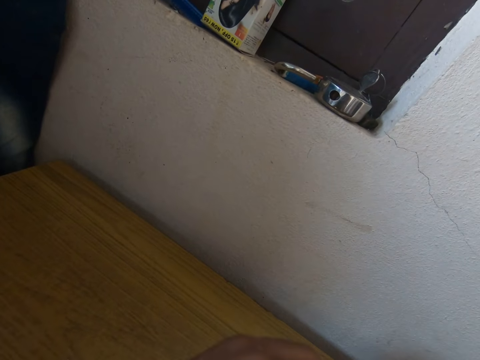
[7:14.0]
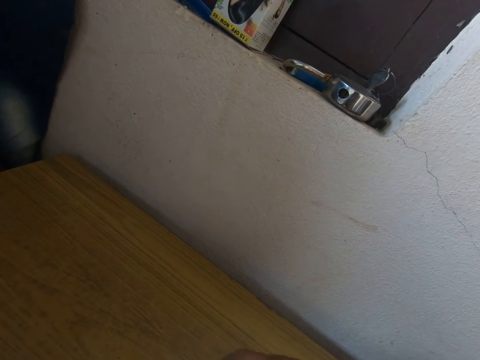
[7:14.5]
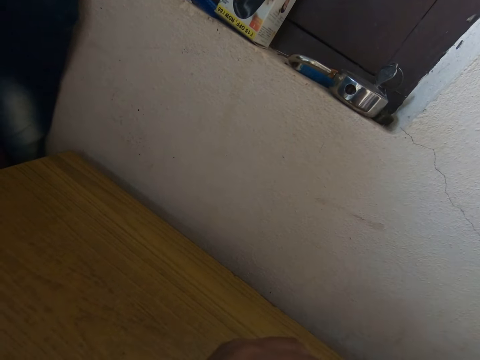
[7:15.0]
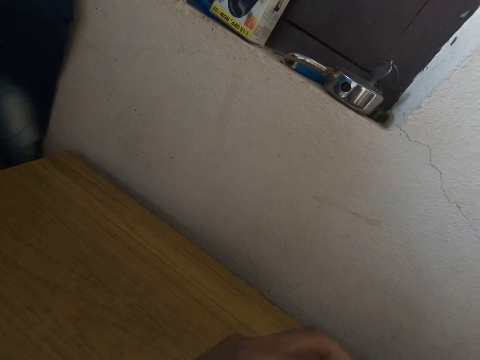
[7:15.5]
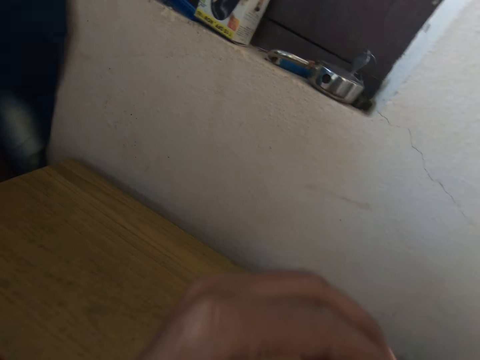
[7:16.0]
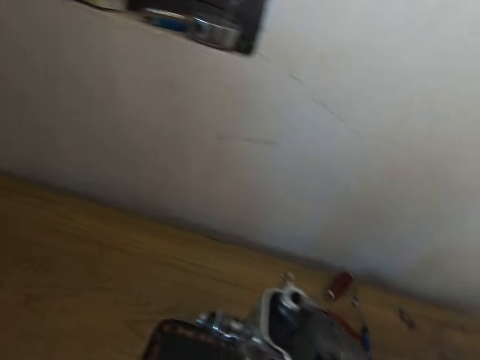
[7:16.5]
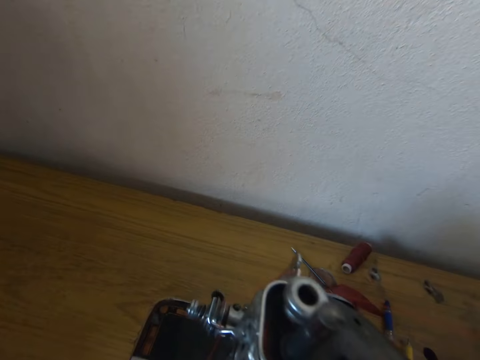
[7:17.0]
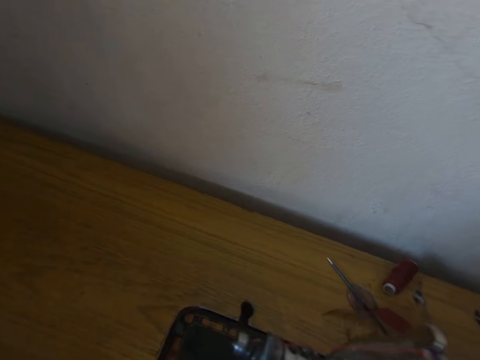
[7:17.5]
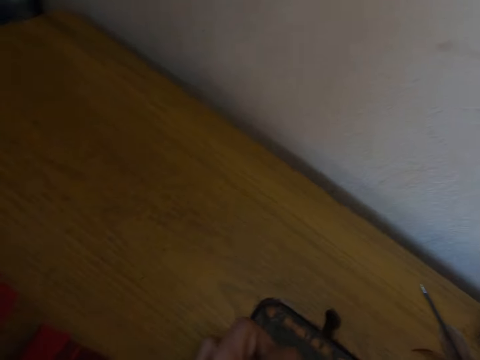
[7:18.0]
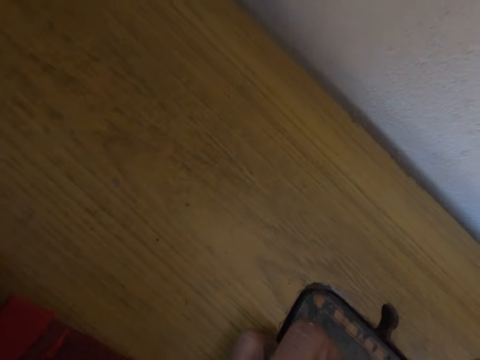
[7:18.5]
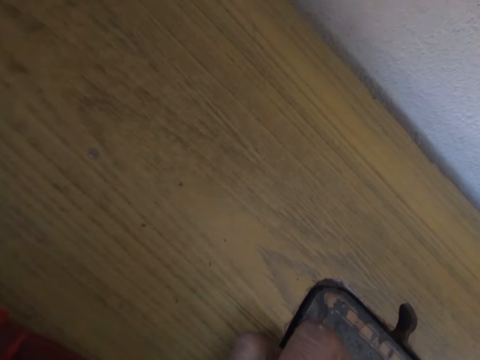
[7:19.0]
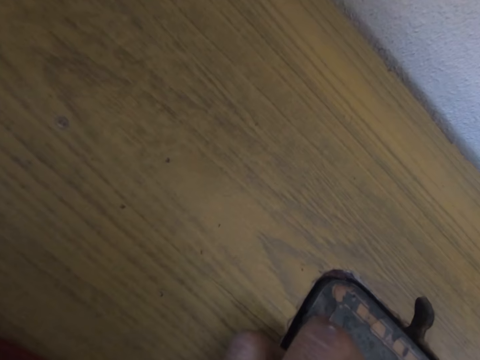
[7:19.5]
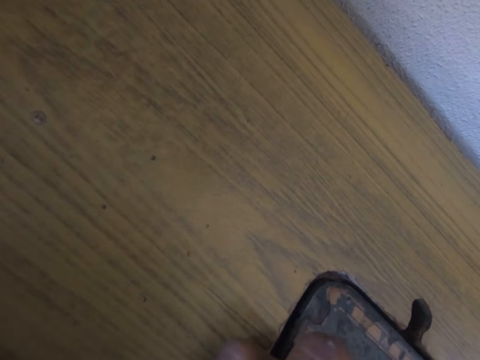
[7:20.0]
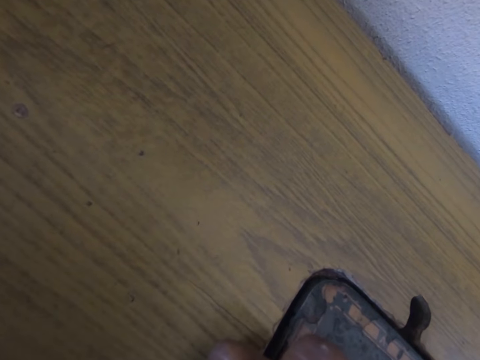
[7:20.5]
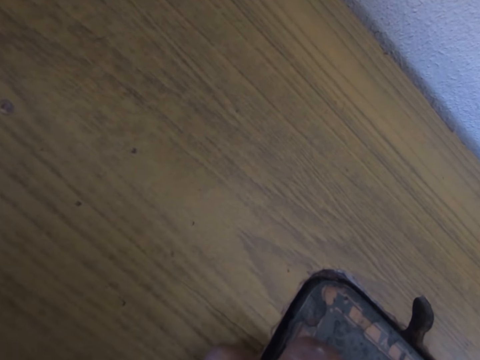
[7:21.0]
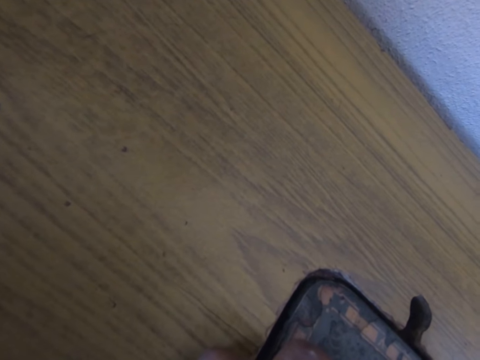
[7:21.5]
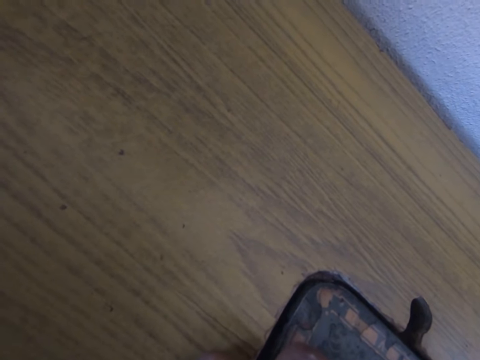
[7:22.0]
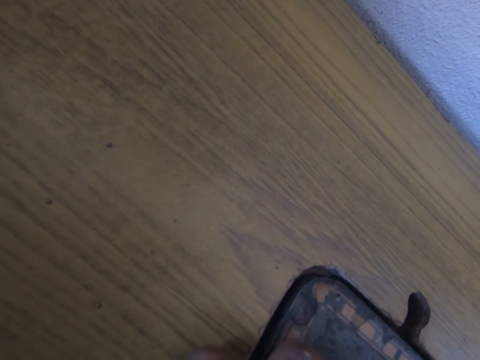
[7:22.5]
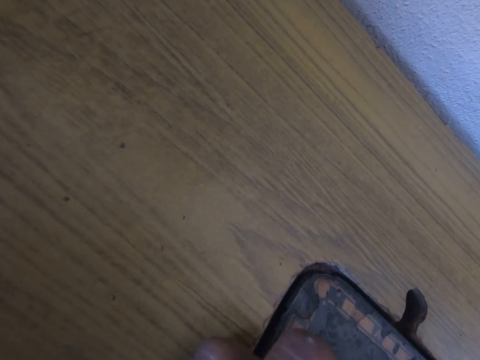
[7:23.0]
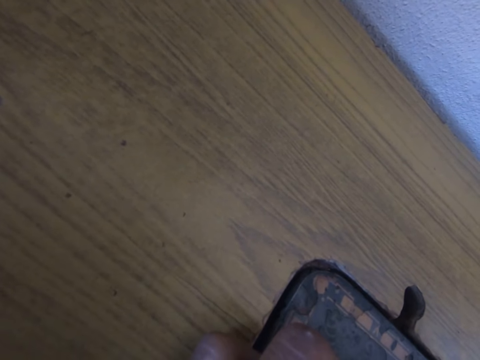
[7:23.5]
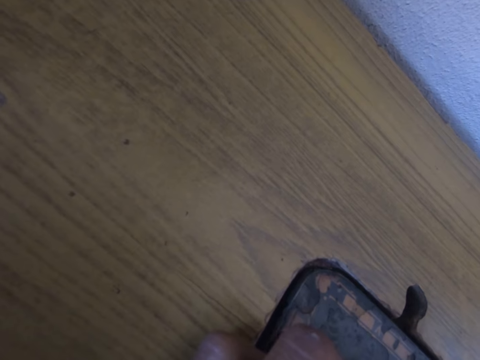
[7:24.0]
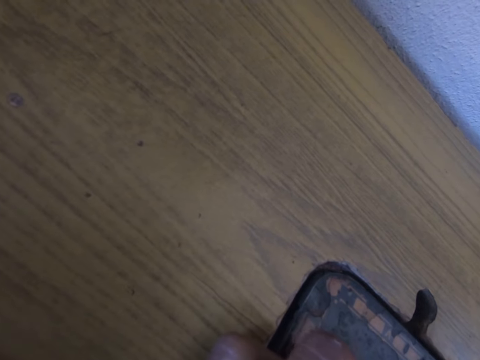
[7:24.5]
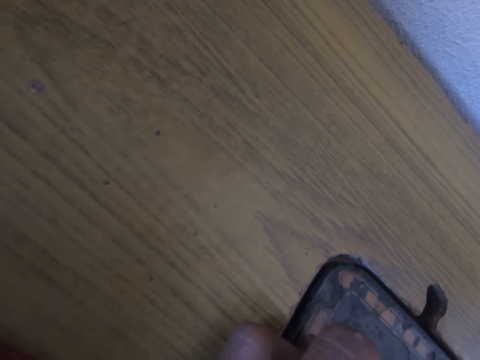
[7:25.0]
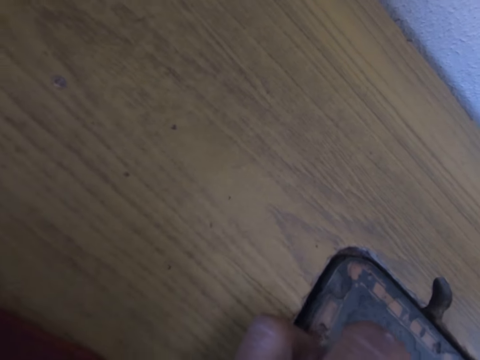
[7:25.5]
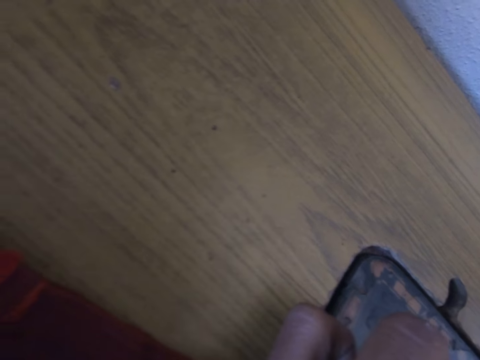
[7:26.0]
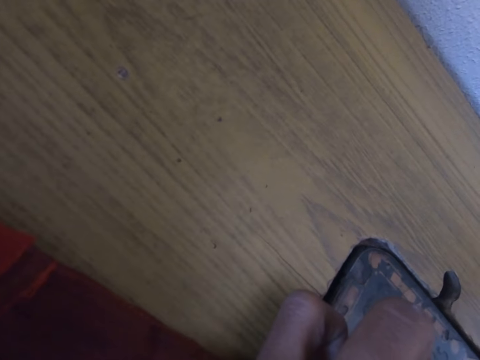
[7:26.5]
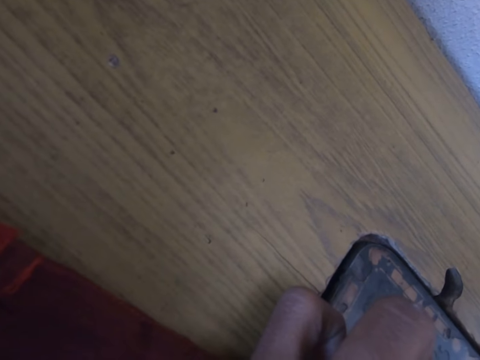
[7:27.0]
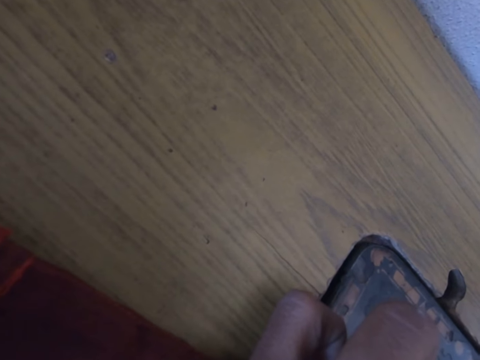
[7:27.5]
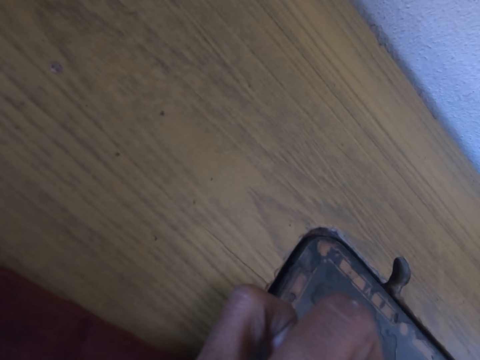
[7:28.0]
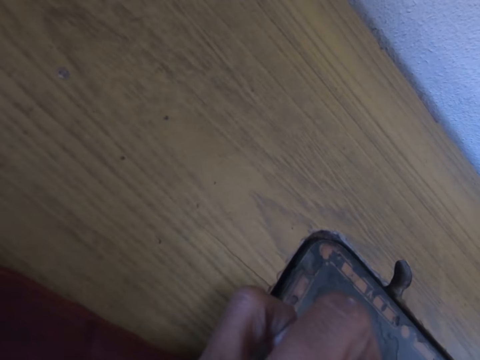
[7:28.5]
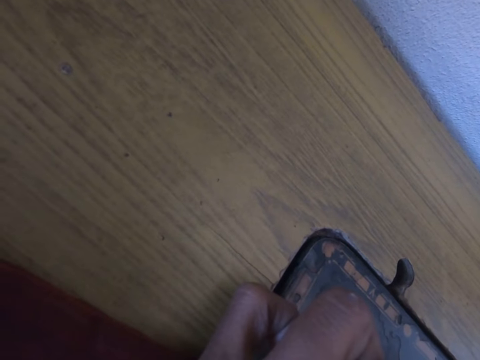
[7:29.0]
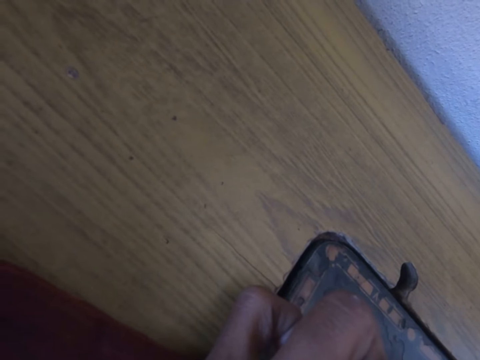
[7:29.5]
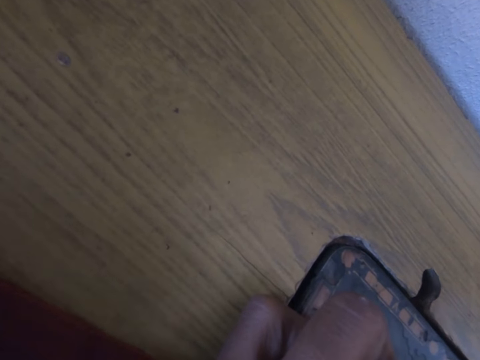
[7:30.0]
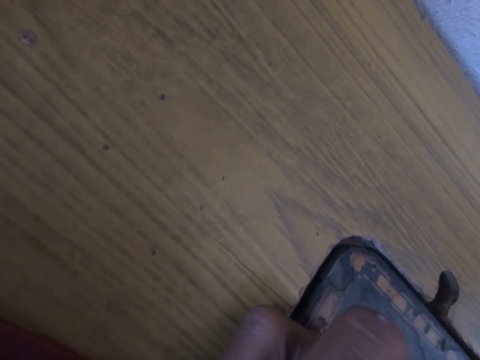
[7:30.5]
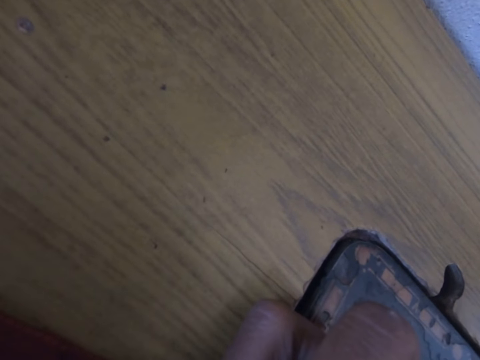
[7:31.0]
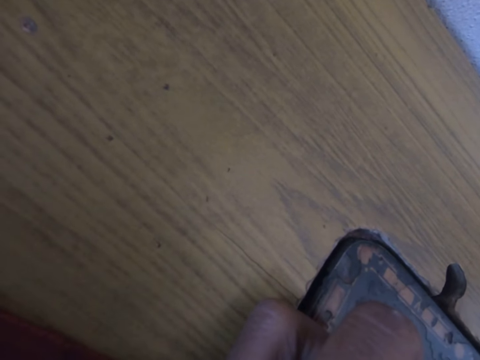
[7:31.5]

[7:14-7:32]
The camera wearer moves her hand. She places her hand on the sewing machine. She holds the sewing machine with the left hand.

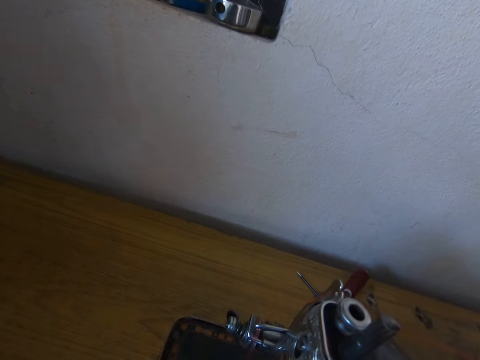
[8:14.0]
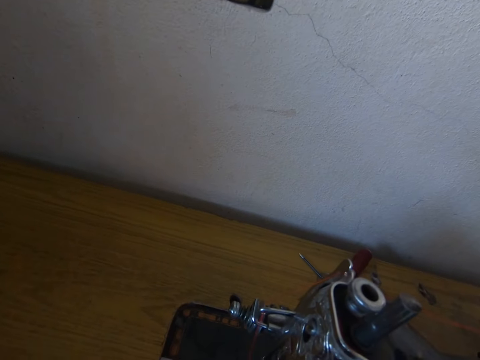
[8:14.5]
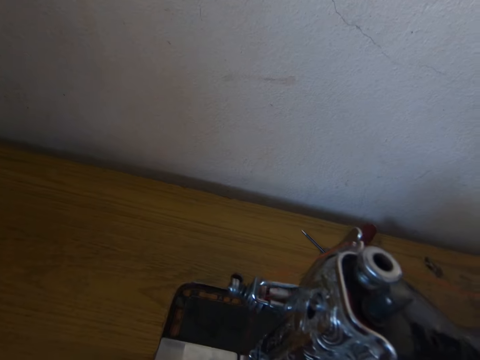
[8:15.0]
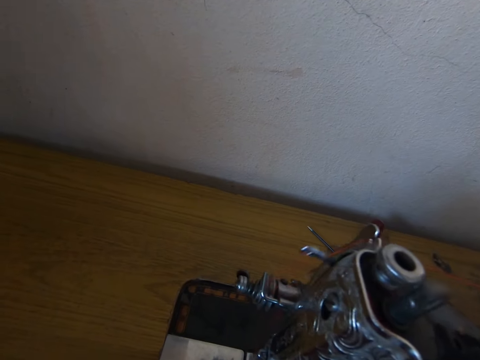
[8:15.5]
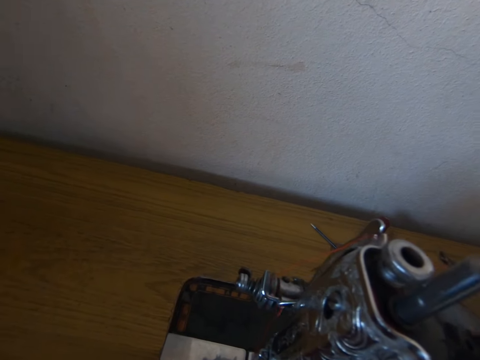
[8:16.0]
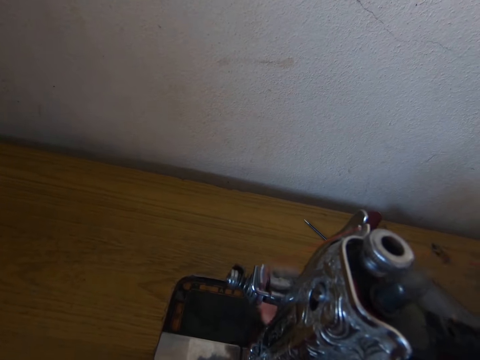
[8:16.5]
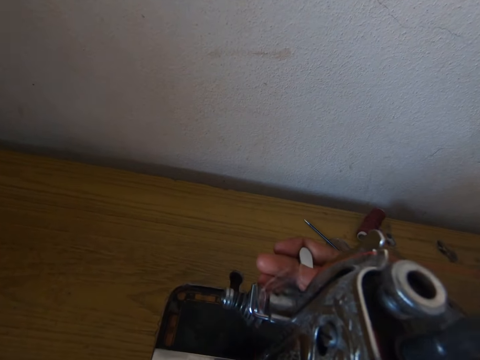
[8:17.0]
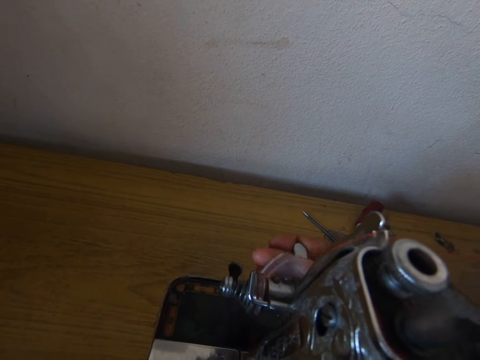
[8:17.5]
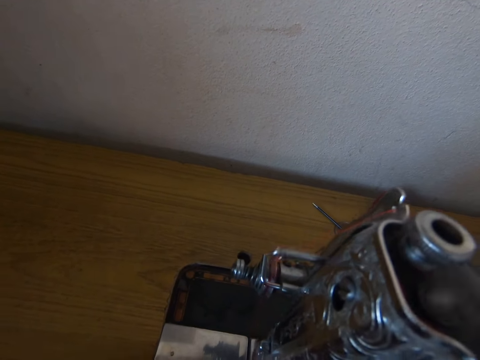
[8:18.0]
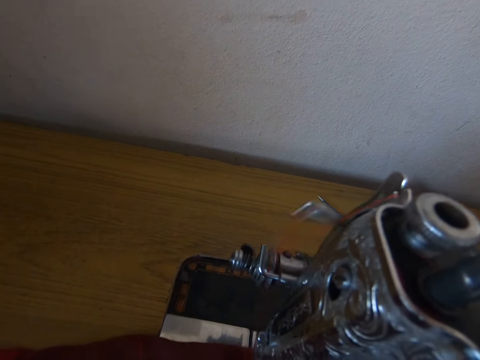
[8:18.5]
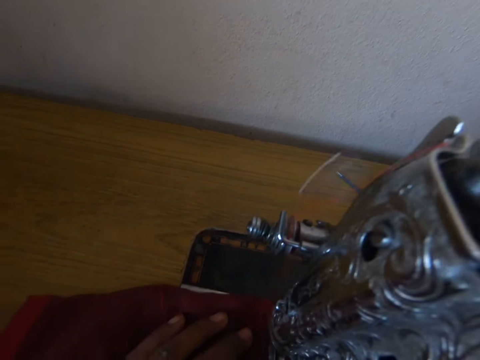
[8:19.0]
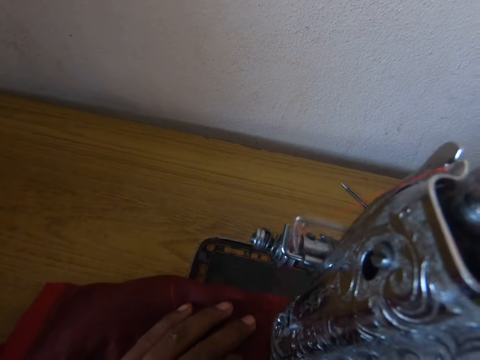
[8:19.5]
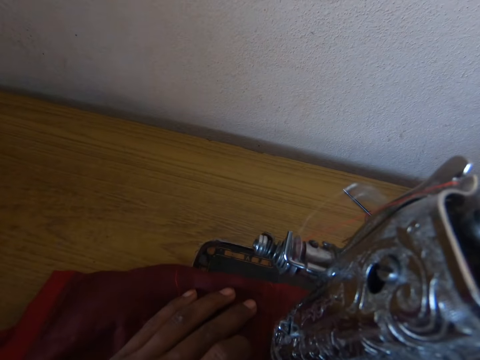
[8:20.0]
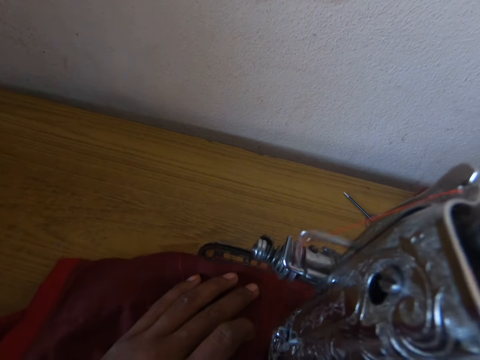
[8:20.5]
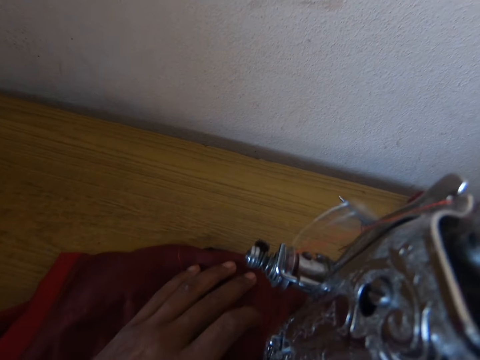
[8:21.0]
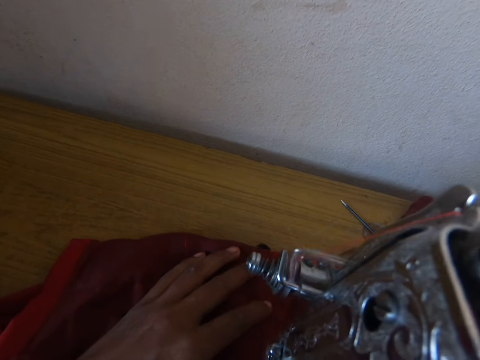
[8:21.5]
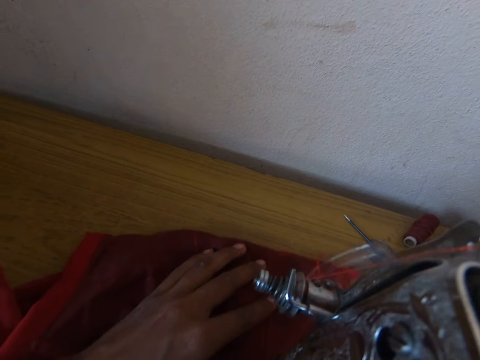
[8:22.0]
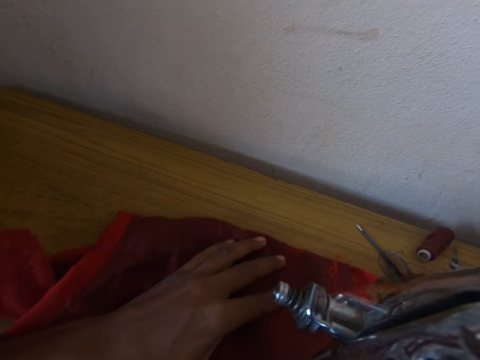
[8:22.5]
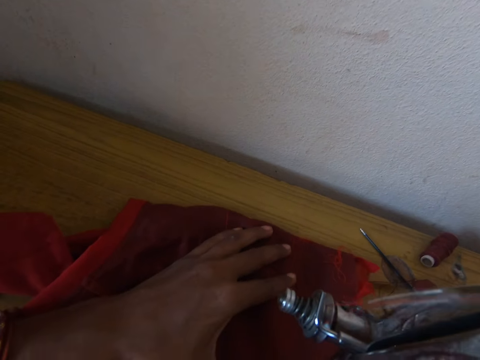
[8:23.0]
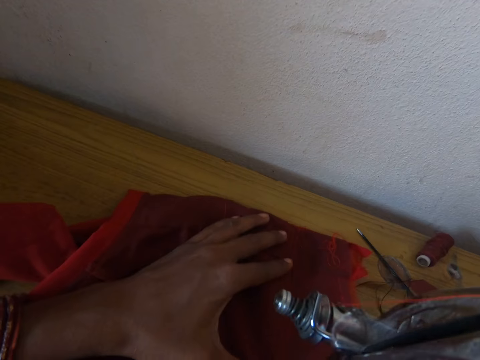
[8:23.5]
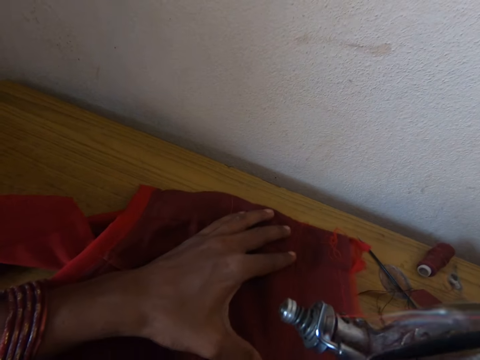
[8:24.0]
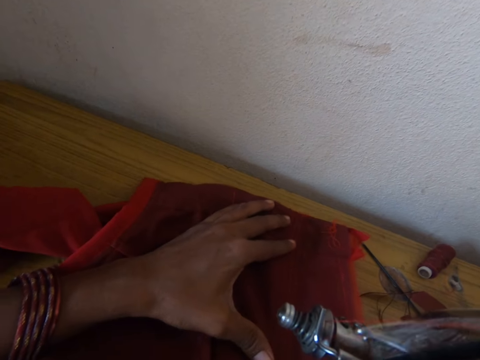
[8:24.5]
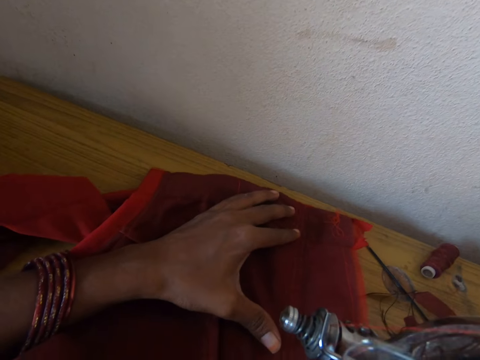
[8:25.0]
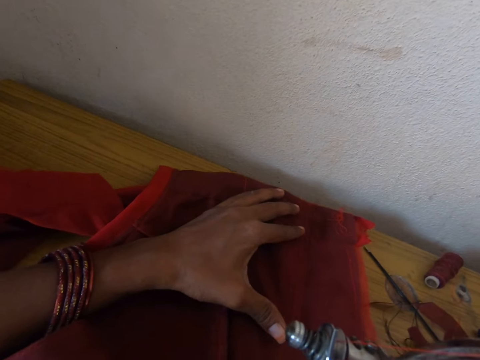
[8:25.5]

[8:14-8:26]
The camera wearer operates the sewing machine. They clip the sewing machine with the right hand. They sew the cloth with the machine. They move the cloth on the sewing machine.
